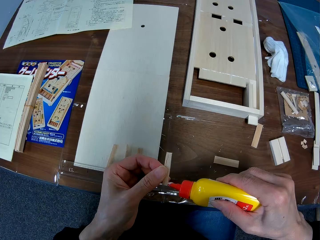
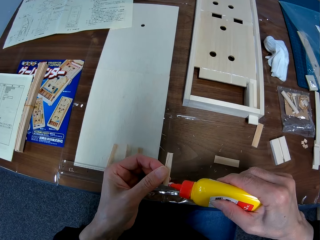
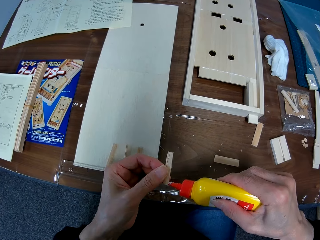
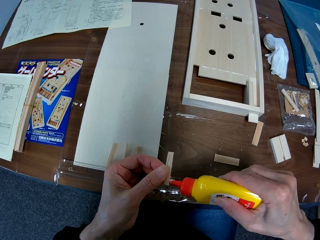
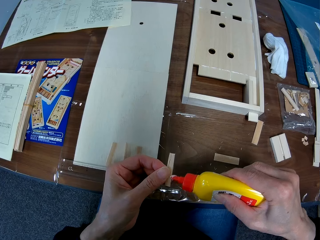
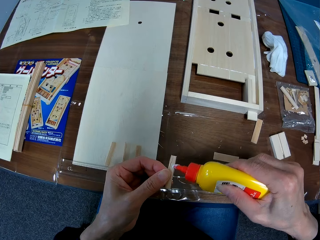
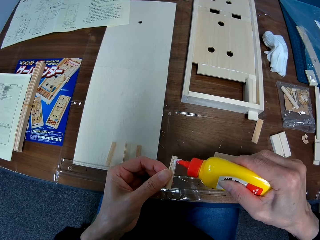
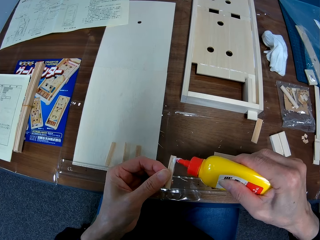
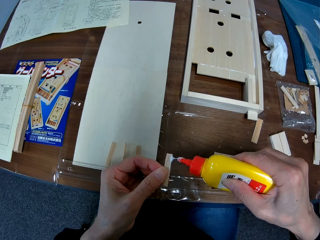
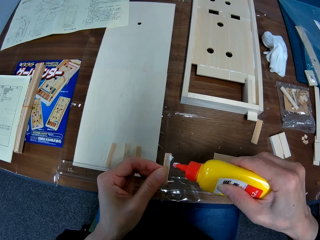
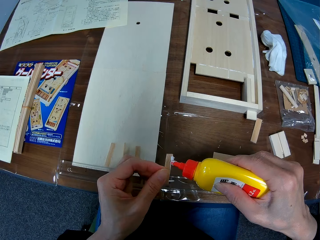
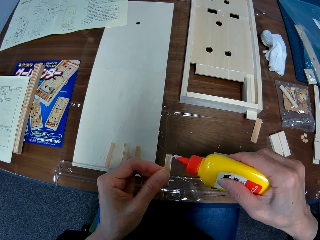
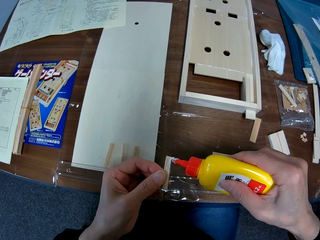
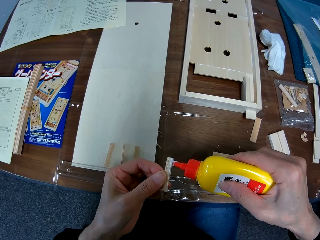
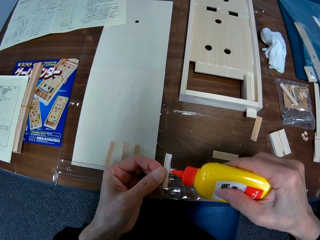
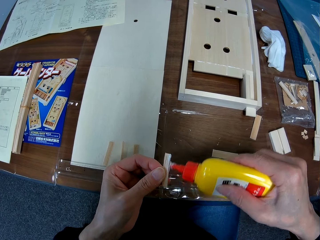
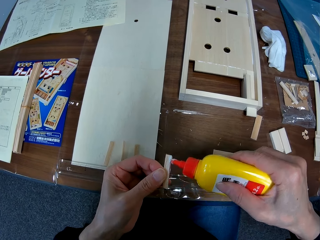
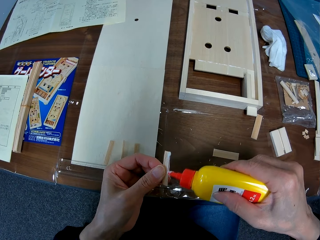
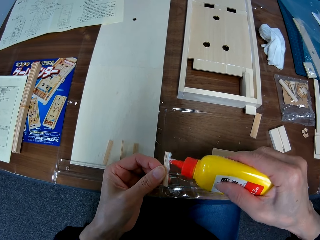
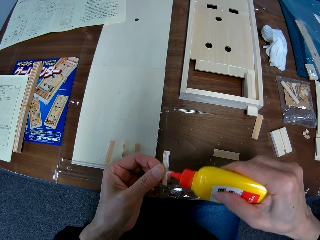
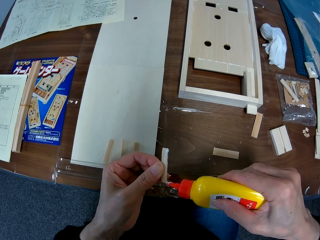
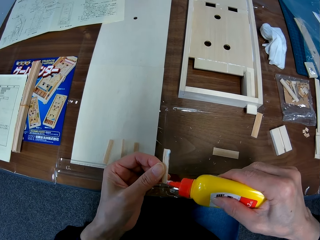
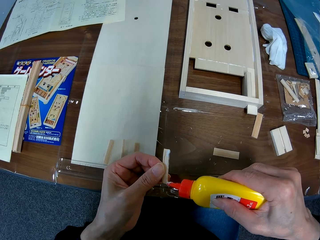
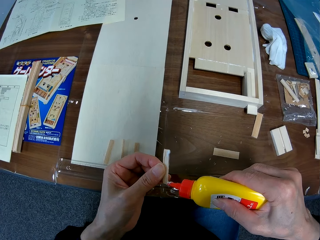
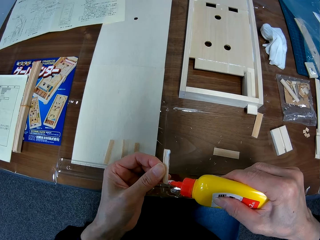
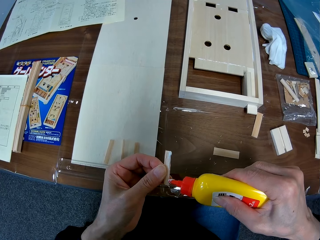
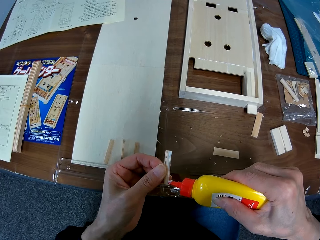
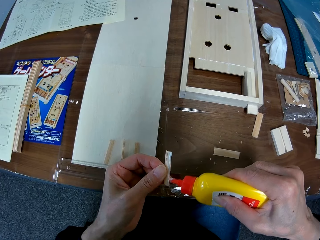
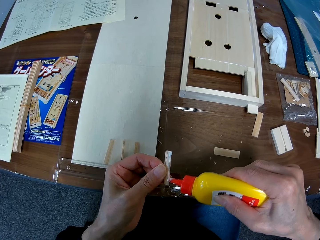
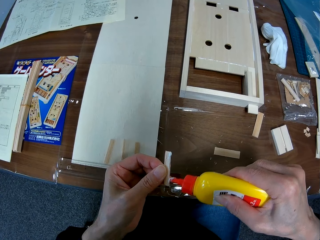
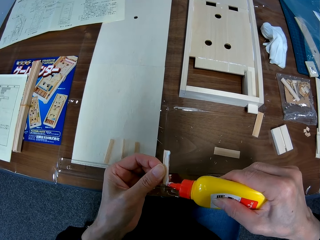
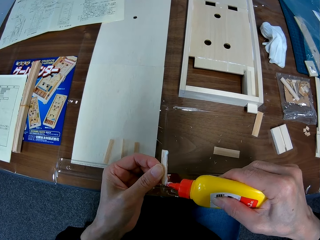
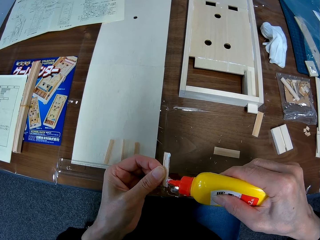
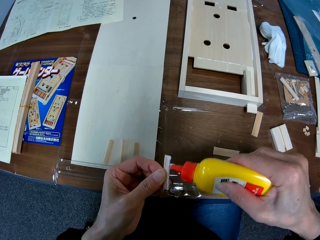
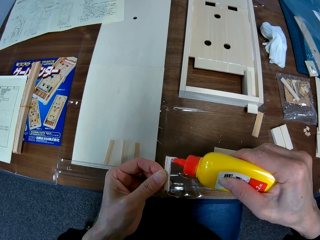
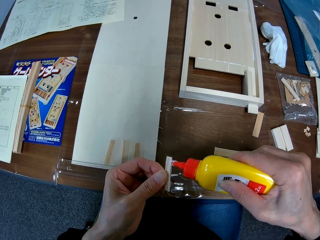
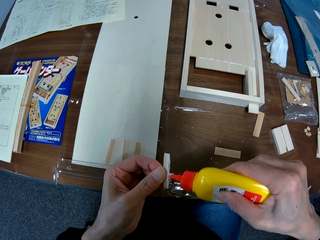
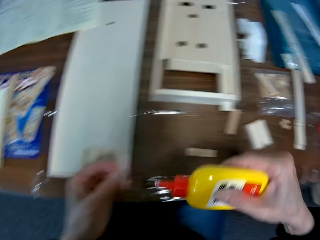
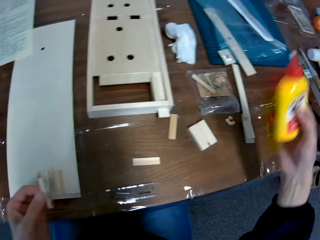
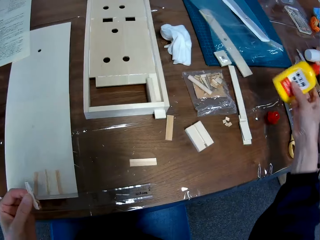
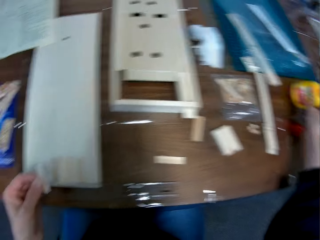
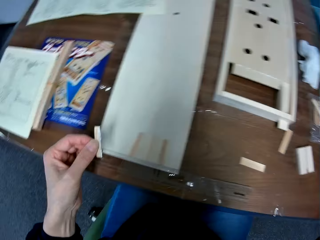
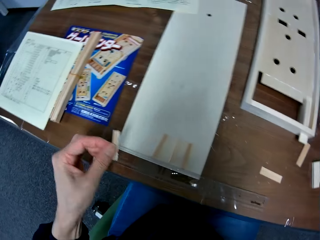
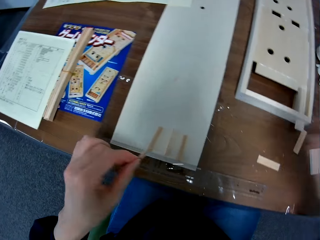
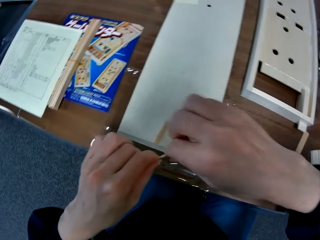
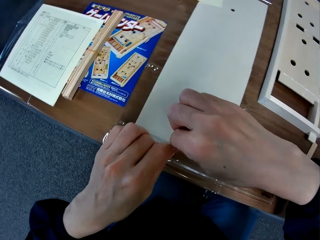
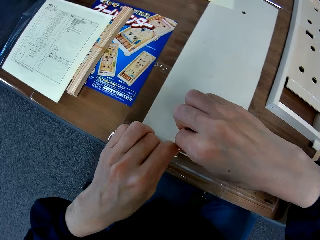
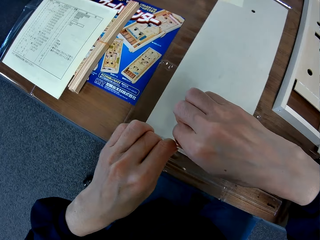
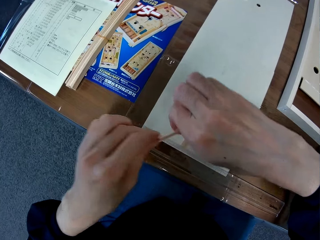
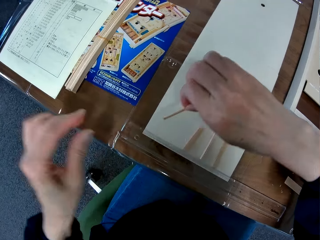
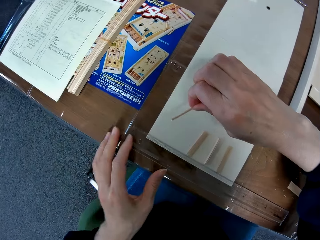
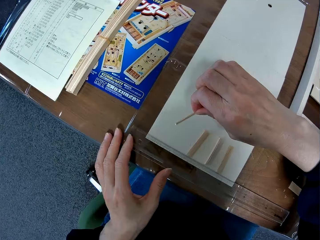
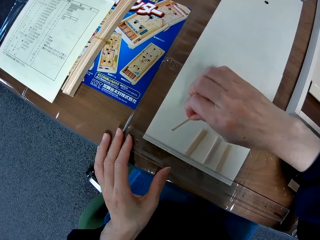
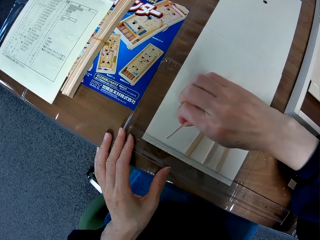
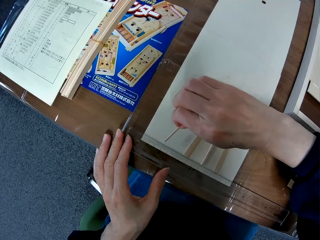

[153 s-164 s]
The camera wearer applies the glue on the small piece of wood. They remove the glue bottle and put the glue bottle on the table.

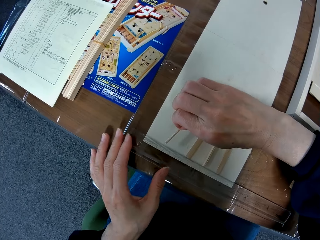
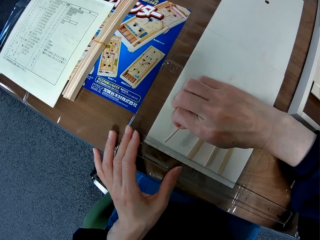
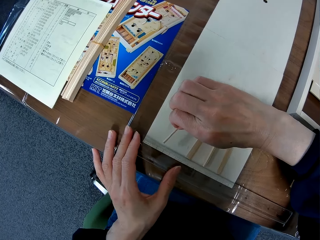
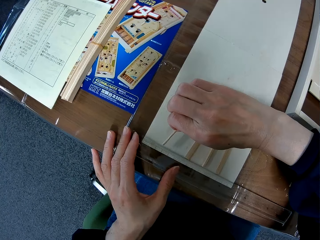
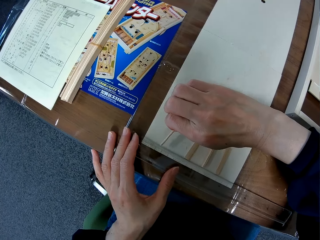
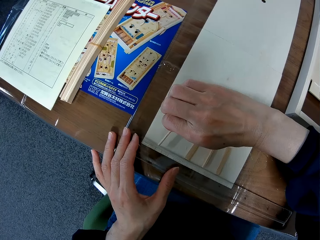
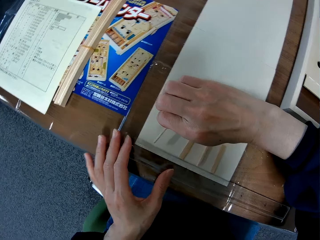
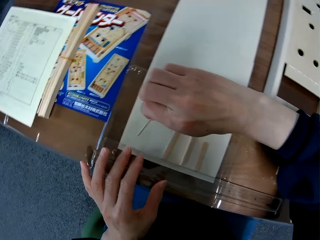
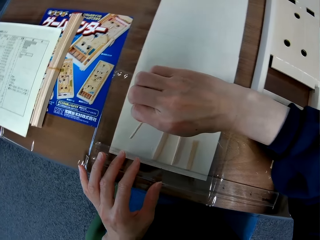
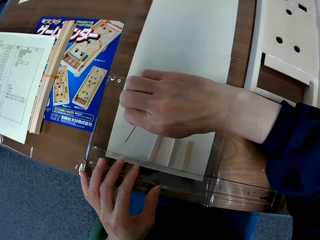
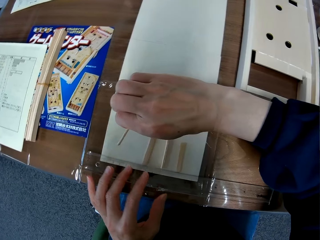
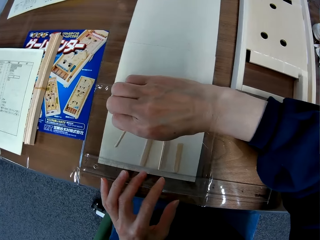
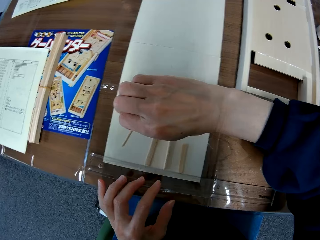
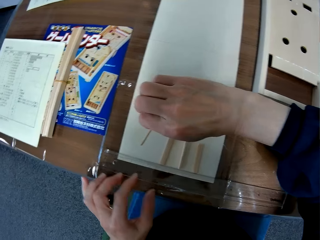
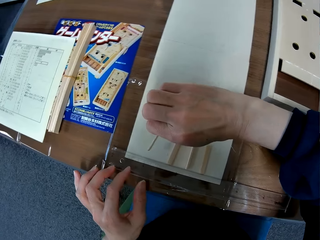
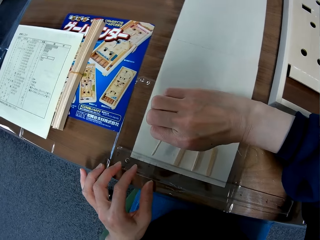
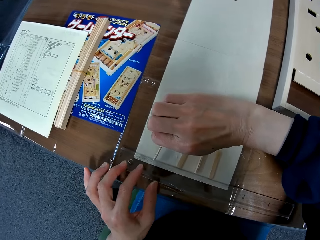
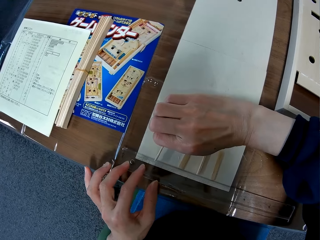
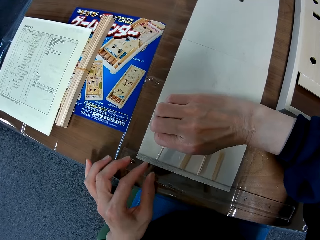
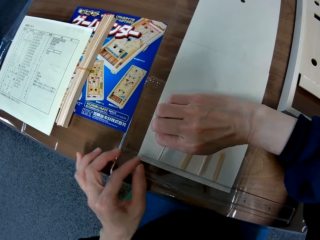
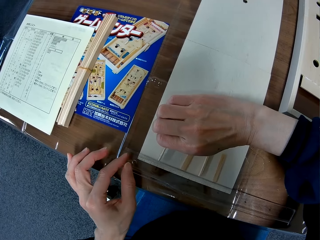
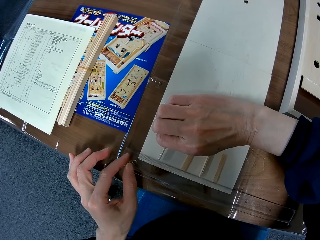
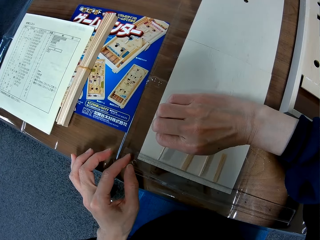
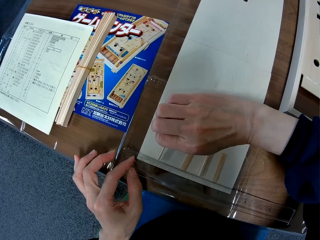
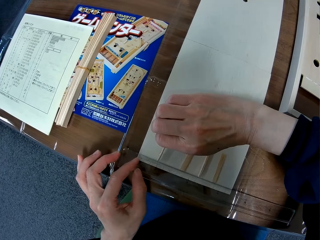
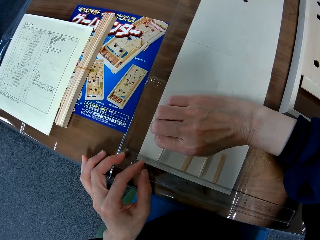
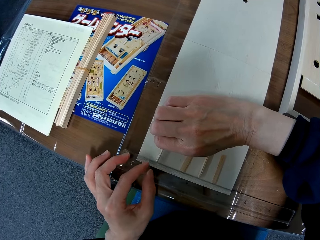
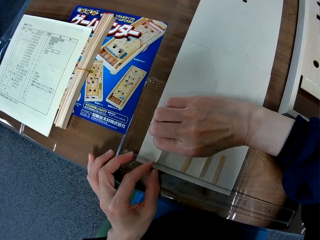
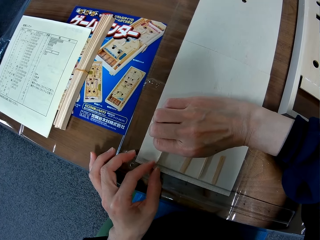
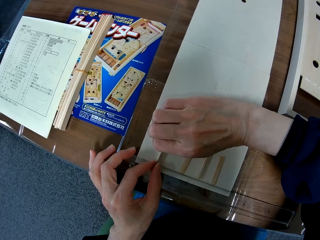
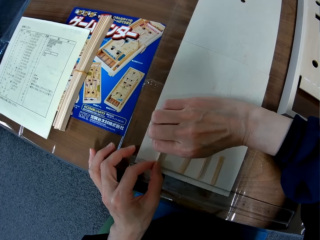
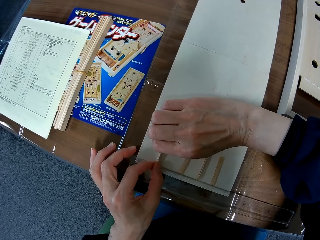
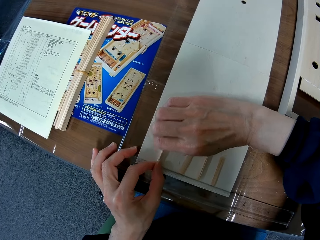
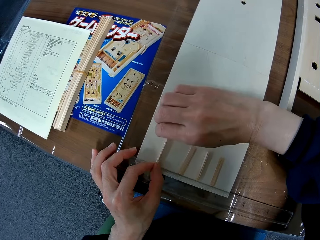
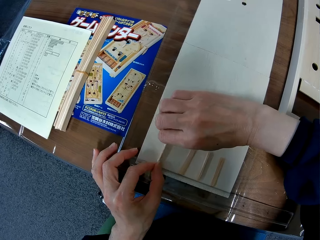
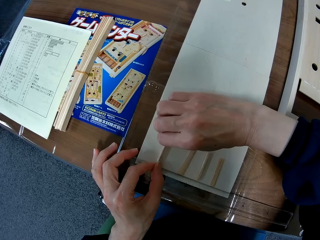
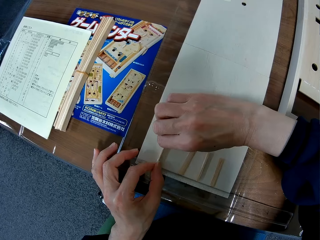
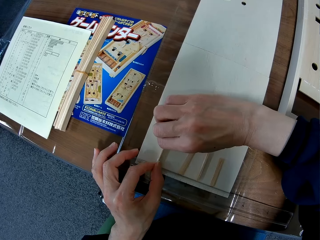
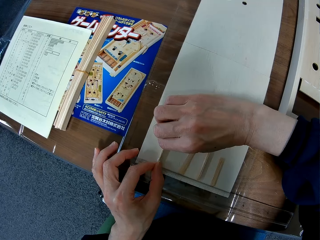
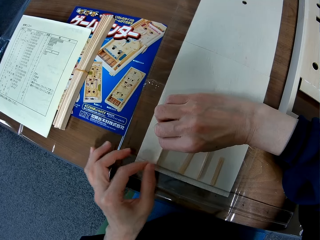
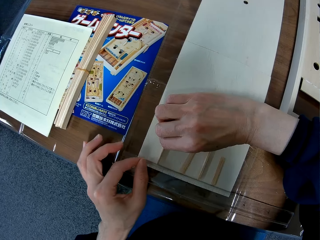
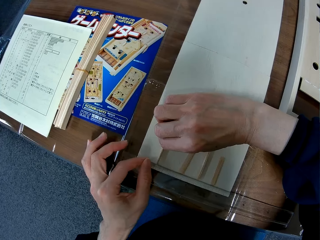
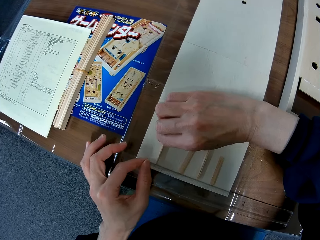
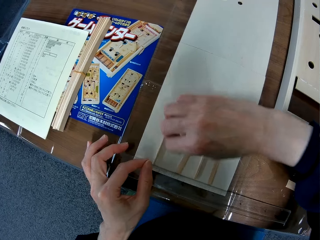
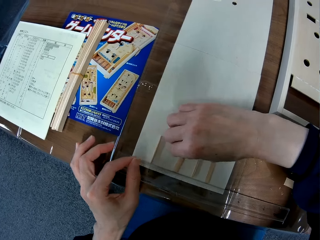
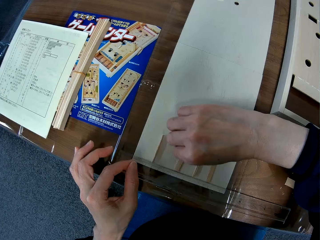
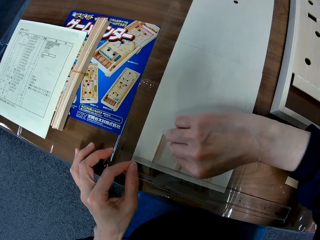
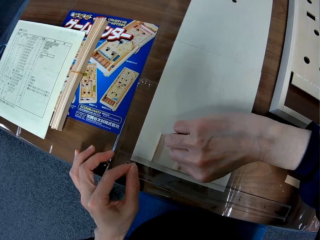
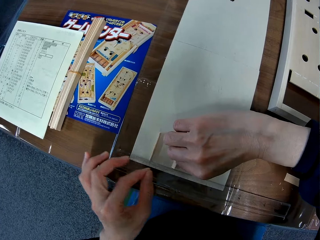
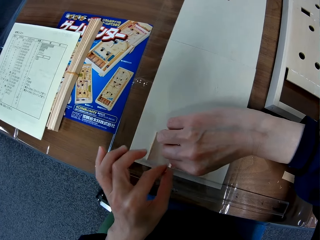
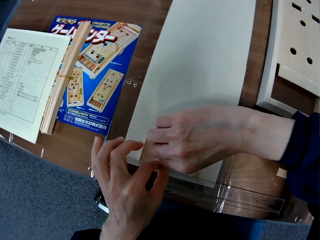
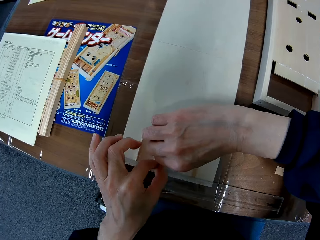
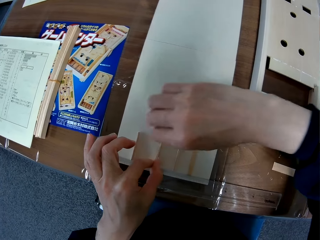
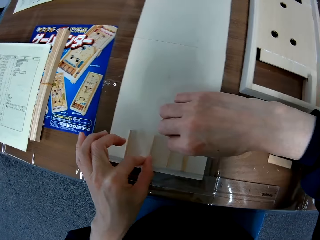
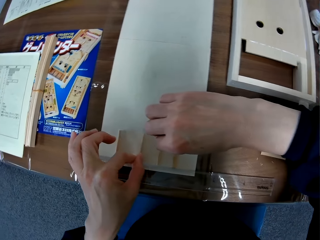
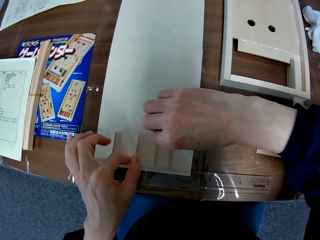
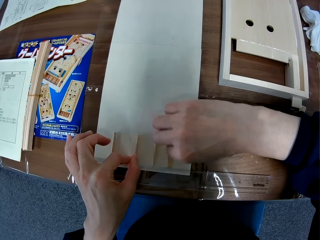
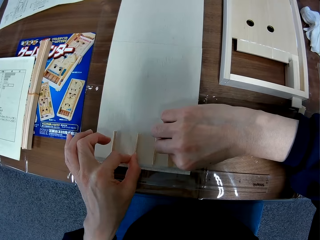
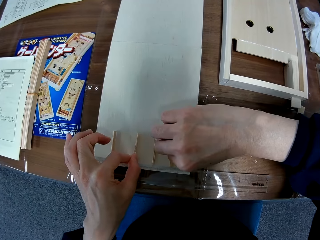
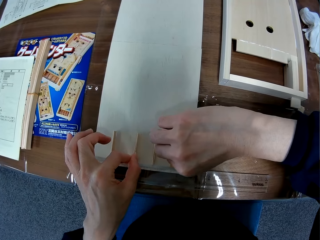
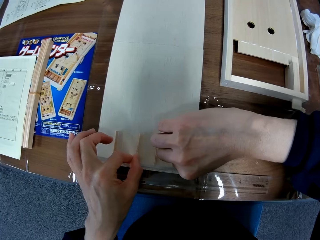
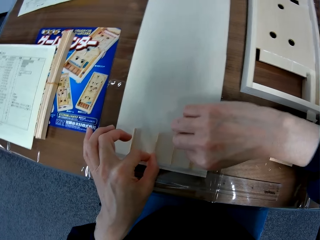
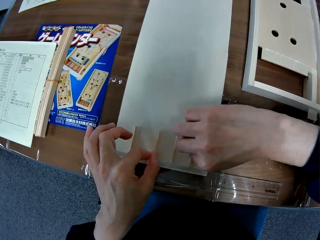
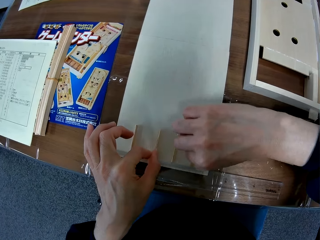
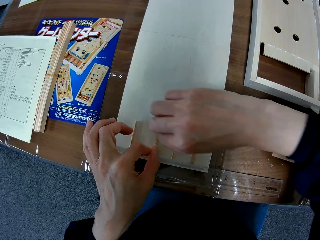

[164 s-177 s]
The camera wearer glues the small piece of wood or wooden craft on the plain piece of wood or wooden piece. They stare at the wooden crafts on the wooden piece. They adjust the small pieces of wood on the plain piece of wood. They hold the wooden crafts on the wooden piece.
